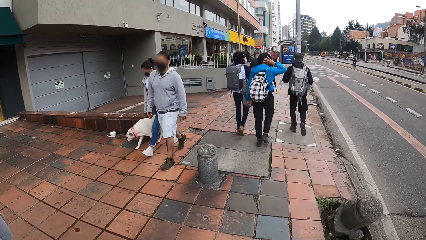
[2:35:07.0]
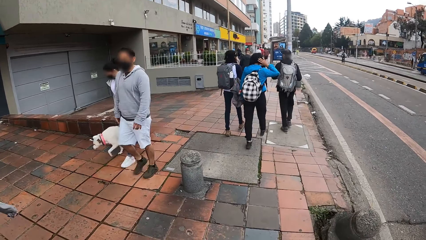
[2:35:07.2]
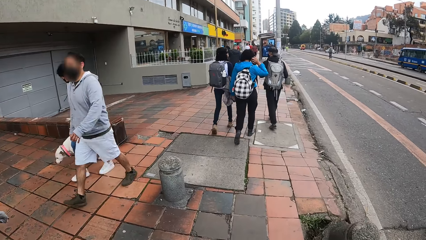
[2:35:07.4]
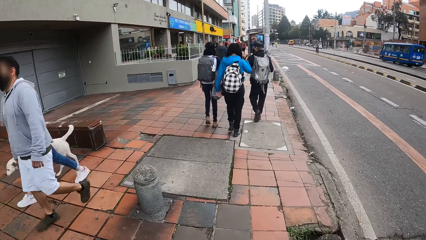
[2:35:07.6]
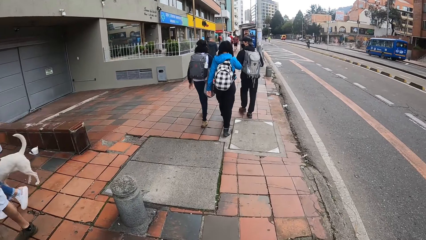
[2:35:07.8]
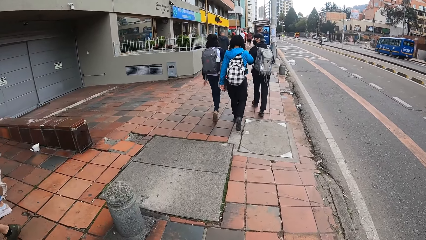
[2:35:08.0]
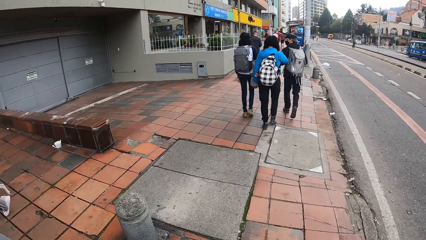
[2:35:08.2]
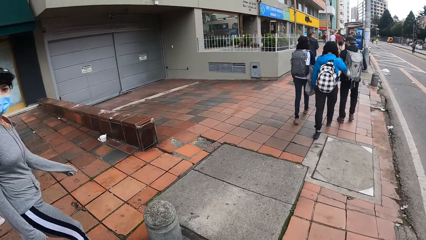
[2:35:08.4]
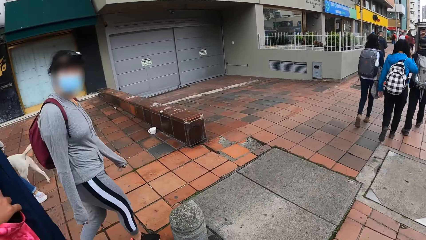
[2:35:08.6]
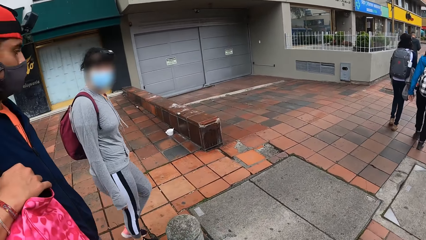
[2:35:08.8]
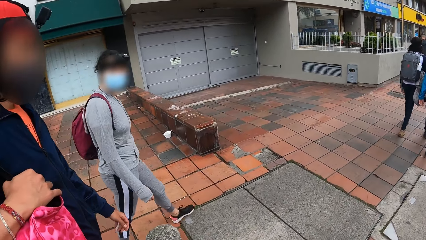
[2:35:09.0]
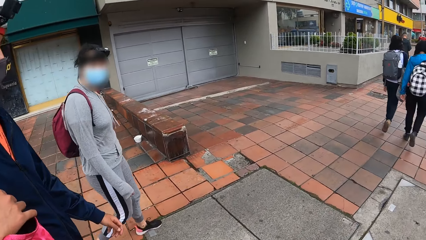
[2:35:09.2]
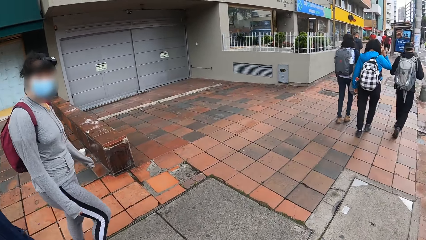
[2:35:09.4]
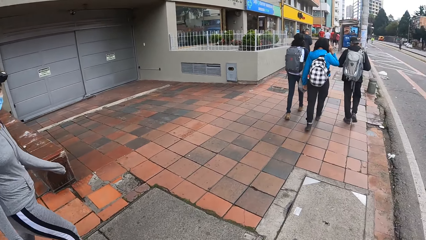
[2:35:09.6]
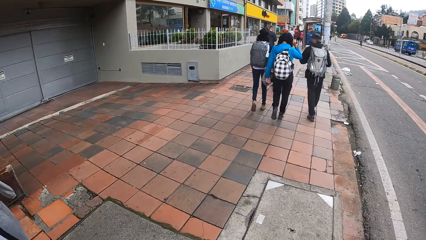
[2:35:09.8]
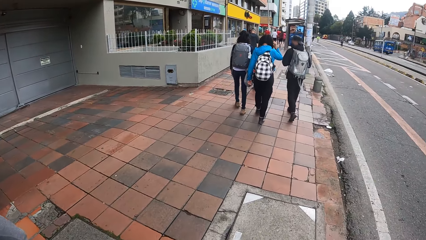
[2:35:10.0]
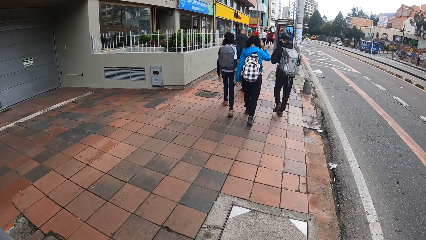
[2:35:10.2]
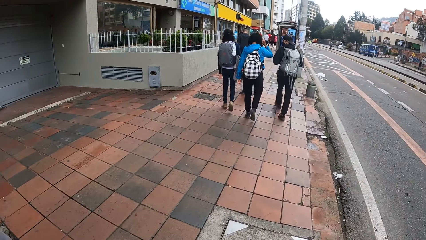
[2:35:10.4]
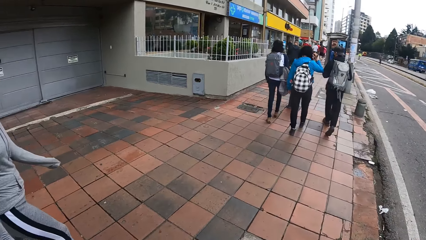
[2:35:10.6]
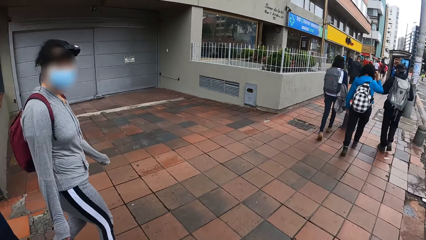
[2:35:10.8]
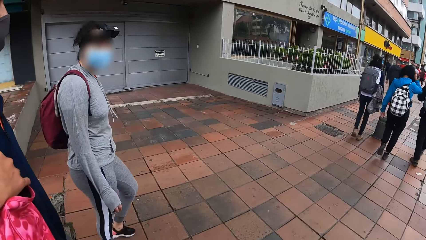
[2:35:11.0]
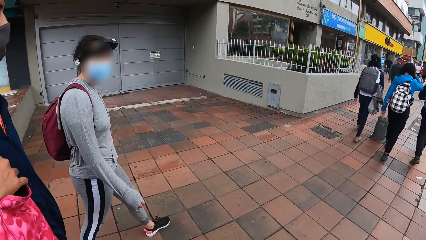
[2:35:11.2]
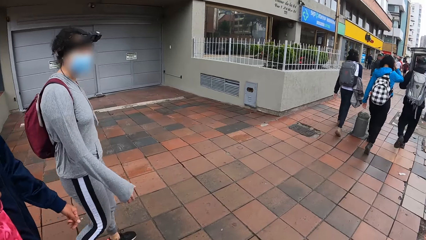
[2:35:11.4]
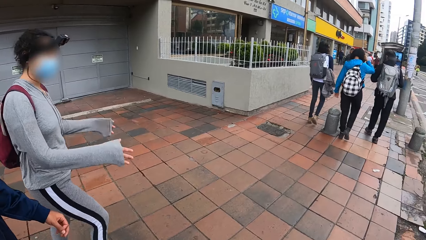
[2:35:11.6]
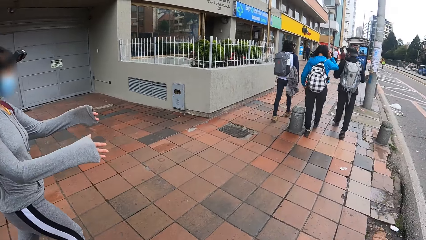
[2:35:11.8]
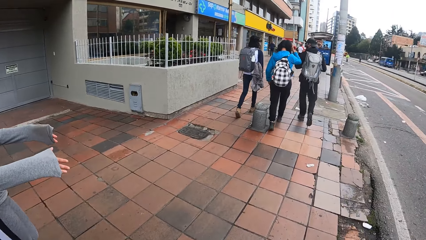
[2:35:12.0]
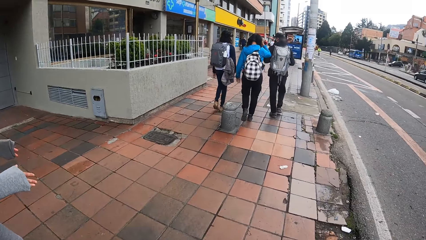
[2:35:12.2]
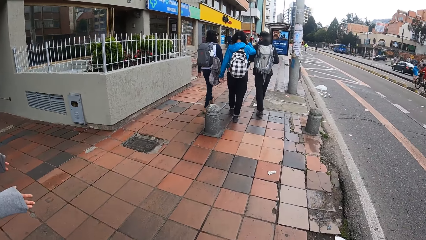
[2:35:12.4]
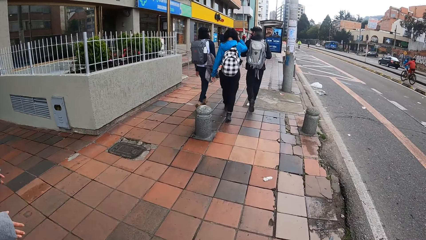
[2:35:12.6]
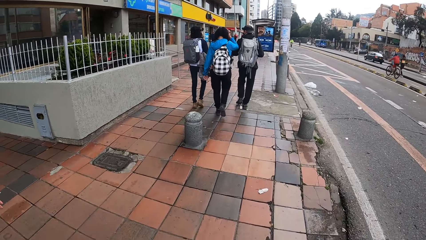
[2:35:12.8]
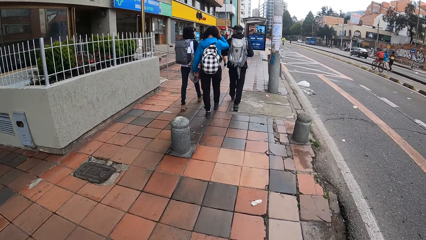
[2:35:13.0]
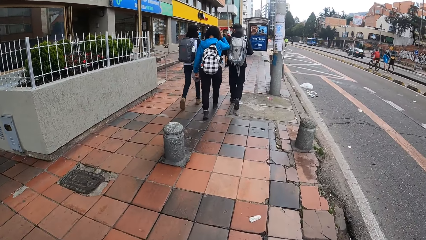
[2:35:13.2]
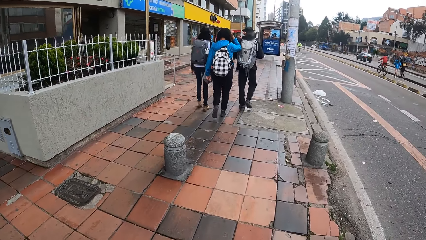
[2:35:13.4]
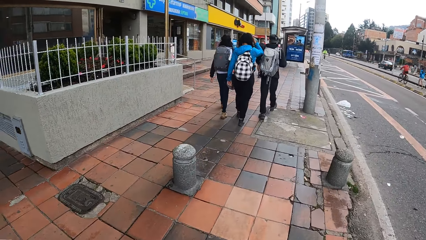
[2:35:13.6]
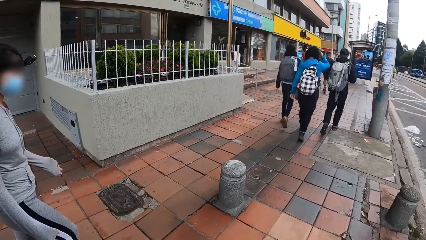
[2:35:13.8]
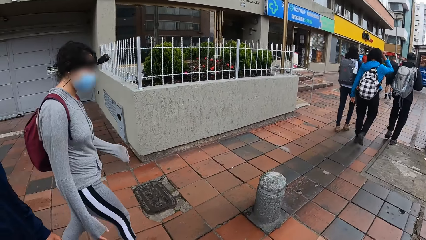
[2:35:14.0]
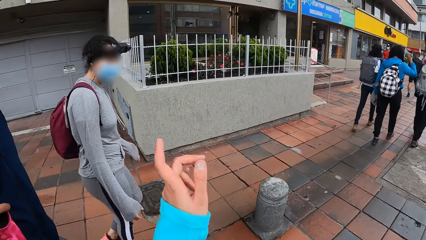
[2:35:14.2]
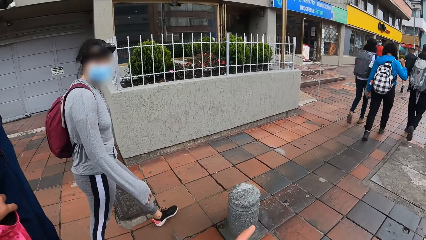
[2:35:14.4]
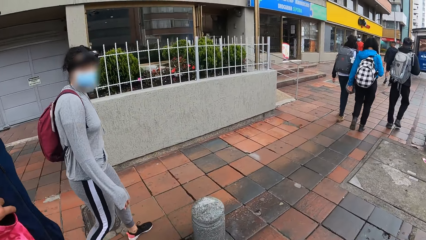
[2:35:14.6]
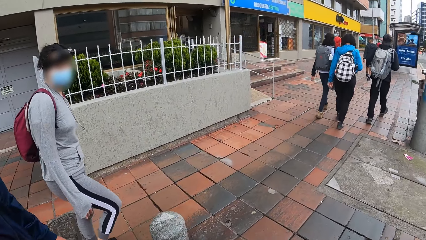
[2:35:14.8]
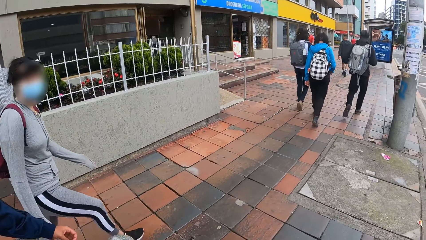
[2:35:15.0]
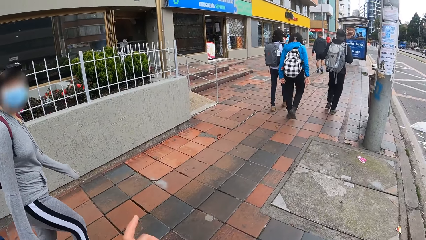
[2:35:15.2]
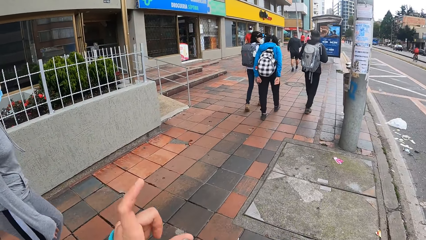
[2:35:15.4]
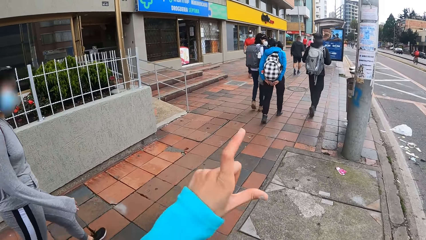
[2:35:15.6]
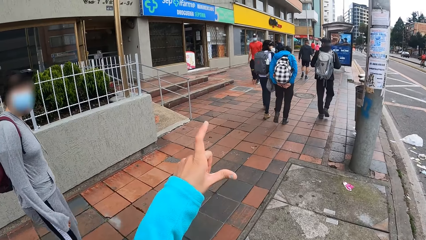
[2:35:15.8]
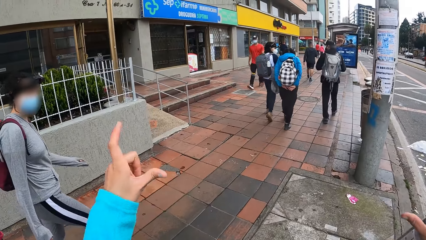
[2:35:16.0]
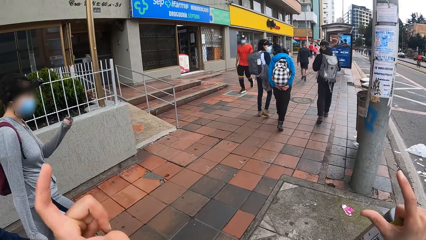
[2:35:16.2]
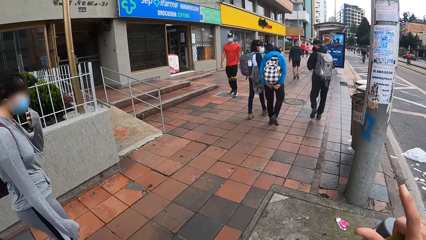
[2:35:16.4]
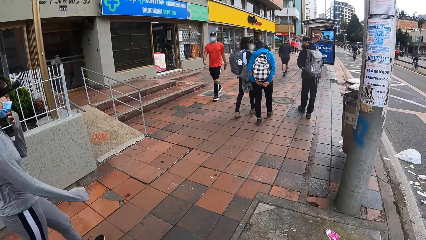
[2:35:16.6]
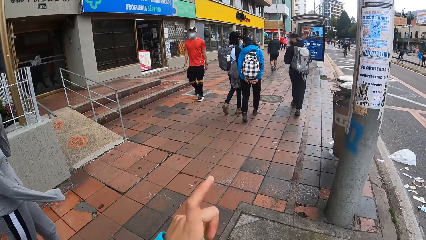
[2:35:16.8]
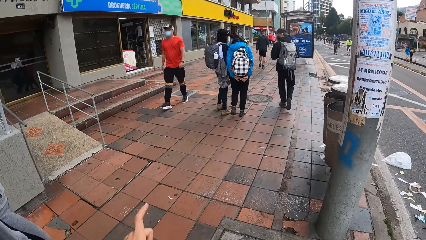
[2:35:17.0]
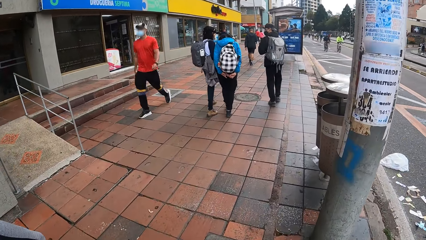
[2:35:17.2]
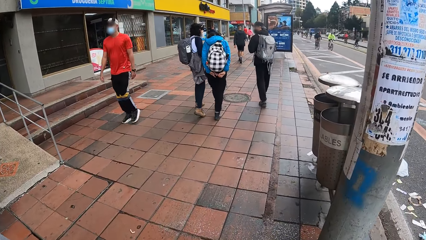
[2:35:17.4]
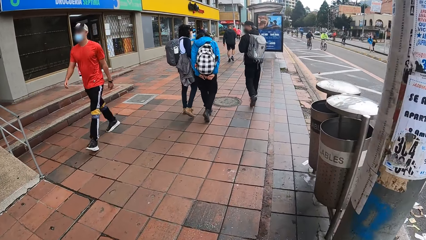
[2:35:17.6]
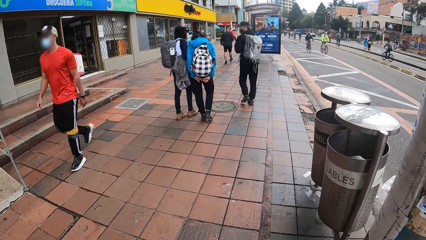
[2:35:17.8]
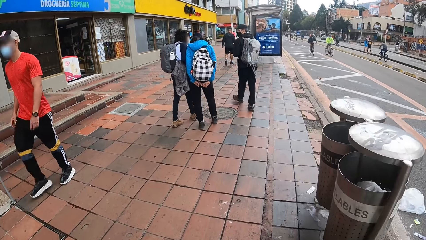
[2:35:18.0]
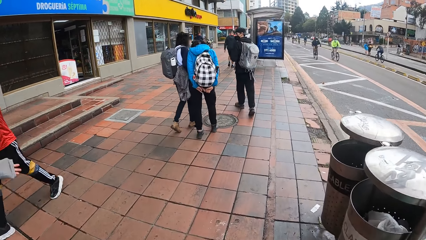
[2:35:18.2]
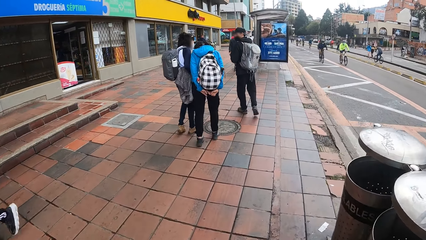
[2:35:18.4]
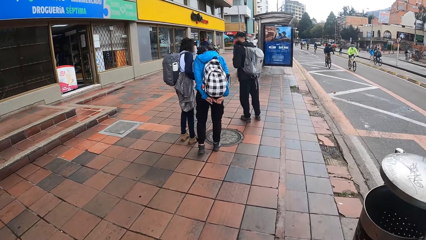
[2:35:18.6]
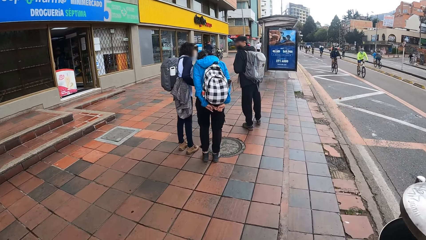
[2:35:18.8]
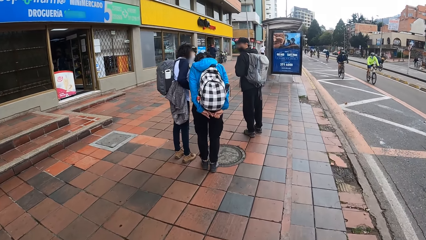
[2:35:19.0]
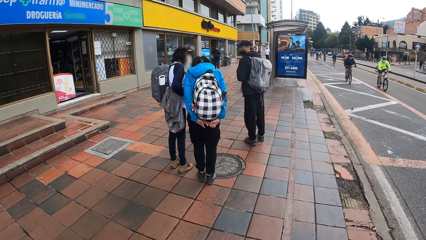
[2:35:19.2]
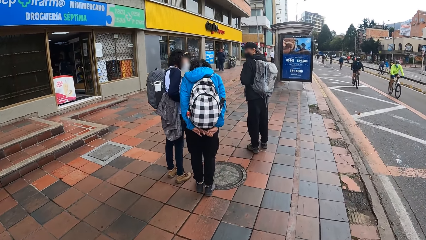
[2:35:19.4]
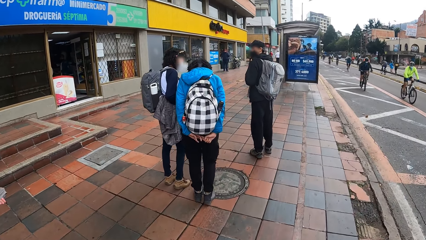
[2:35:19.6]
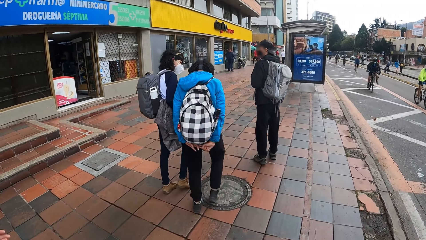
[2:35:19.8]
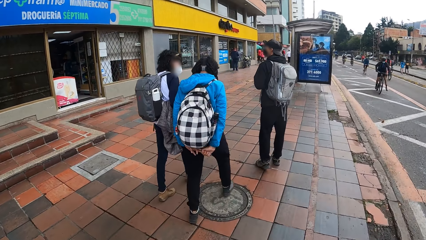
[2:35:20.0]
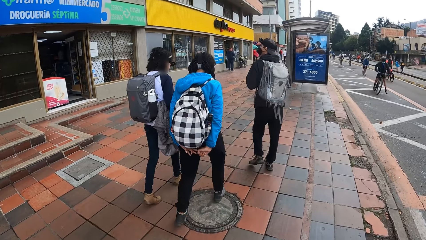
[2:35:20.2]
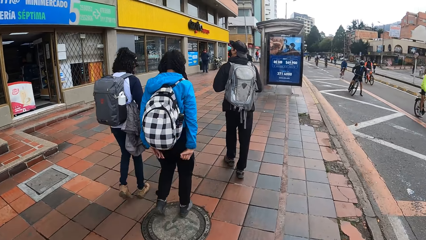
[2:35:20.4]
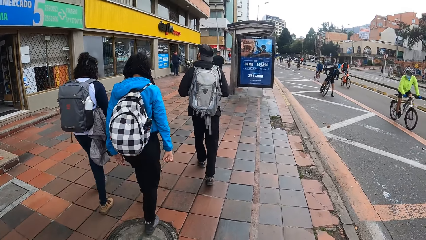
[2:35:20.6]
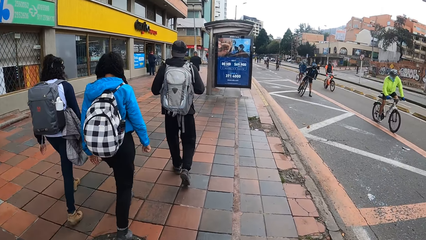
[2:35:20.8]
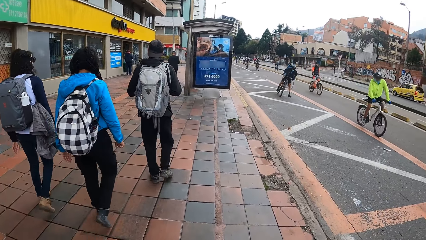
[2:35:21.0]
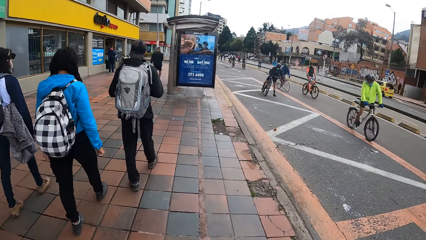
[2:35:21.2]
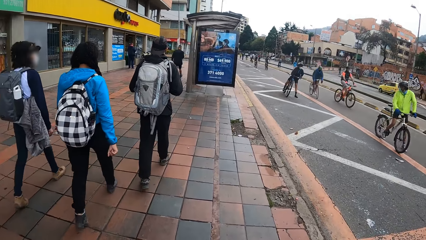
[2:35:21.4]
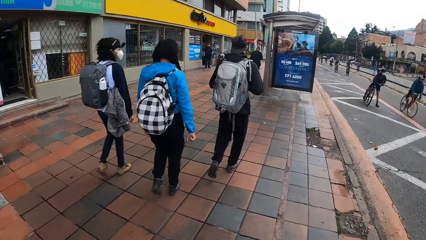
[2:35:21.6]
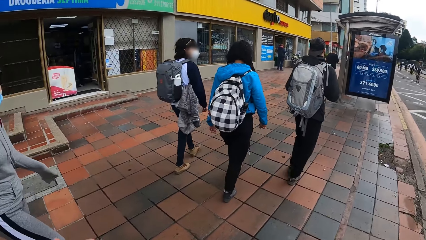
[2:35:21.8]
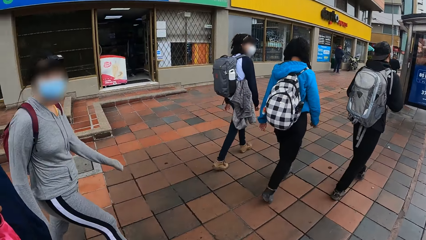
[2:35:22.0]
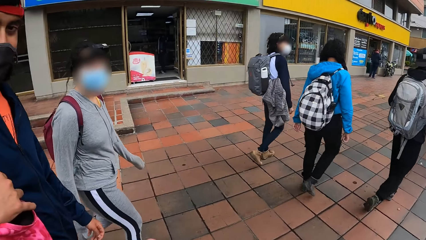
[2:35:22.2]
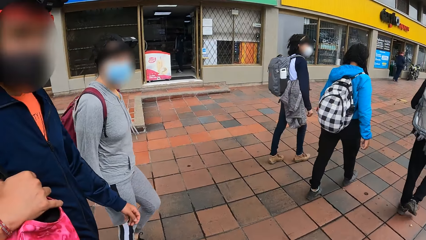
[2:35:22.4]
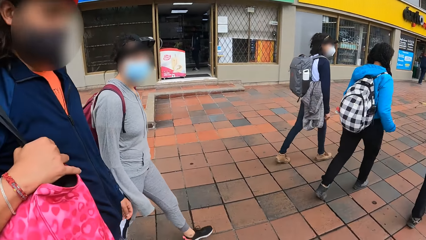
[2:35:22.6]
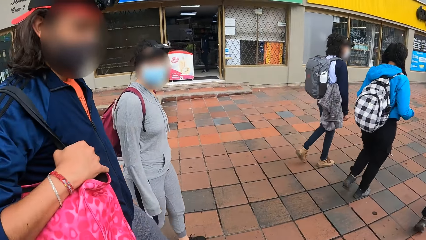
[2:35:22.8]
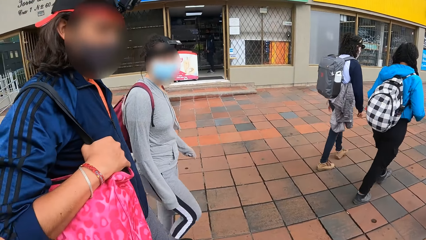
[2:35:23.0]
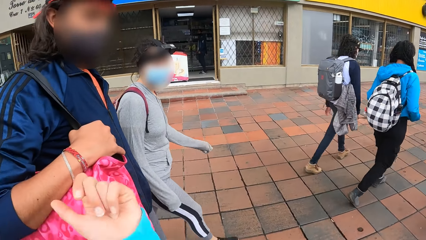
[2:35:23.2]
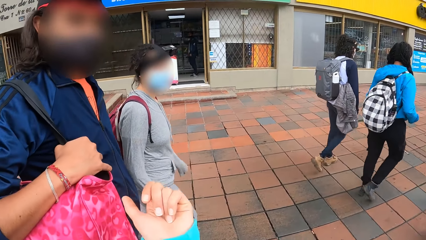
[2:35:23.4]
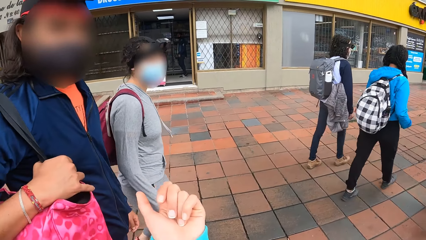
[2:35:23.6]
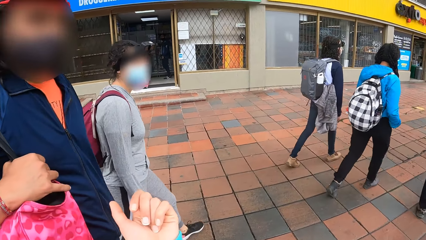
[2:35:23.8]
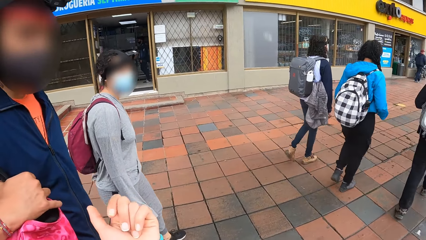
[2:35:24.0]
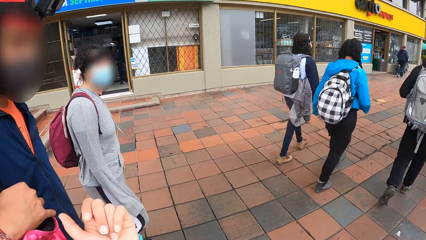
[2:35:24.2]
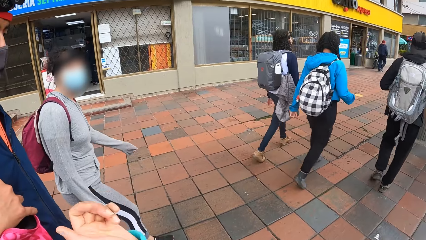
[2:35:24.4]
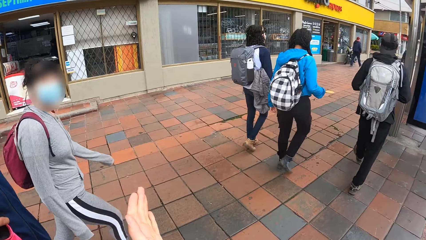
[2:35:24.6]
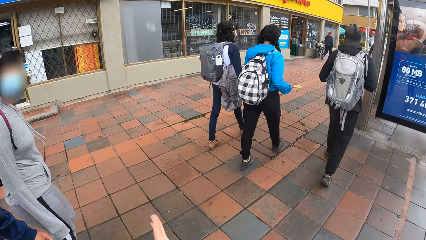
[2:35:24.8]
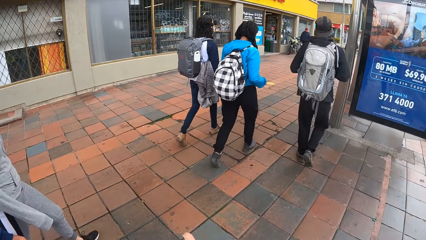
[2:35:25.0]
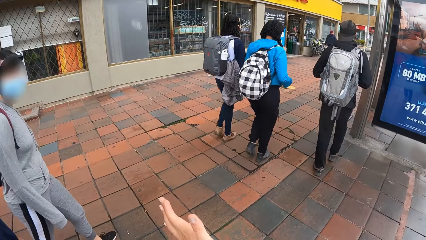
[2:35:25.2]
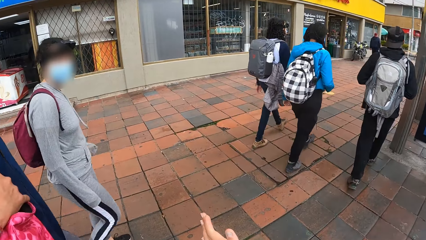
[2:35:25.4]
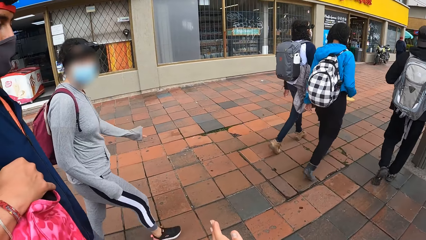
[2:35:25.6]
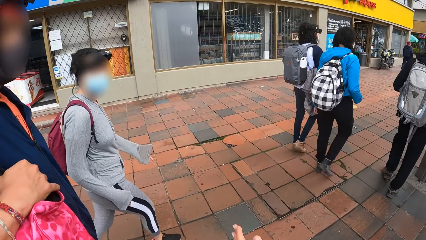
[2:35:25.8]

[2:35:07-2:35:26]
The camera wearer walks on the sidewalk. A dog walks past the camera wearer. The camera wearer interacts with a lady. They walk on the sidewalk. They interact with another lady.
